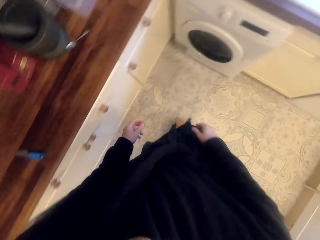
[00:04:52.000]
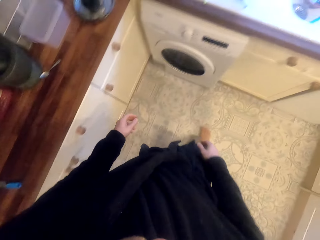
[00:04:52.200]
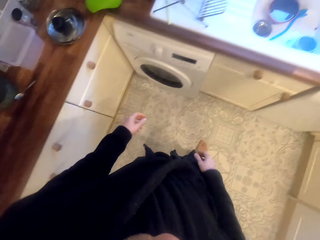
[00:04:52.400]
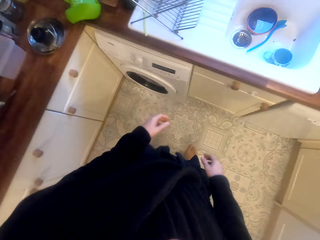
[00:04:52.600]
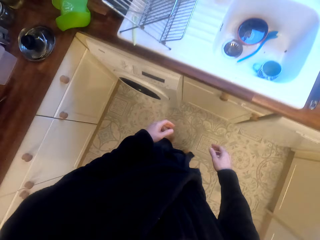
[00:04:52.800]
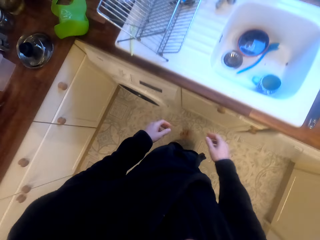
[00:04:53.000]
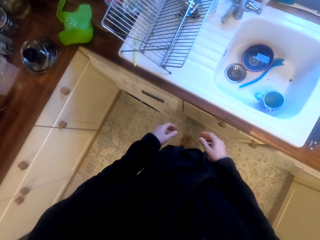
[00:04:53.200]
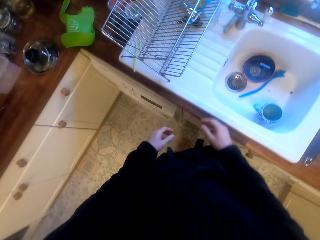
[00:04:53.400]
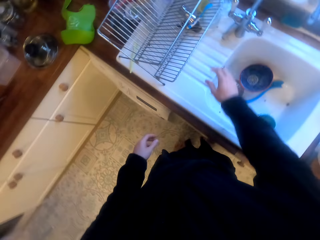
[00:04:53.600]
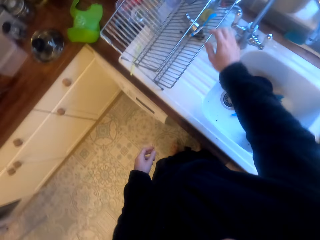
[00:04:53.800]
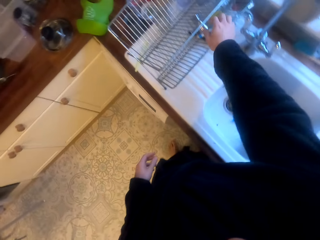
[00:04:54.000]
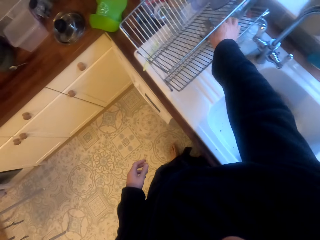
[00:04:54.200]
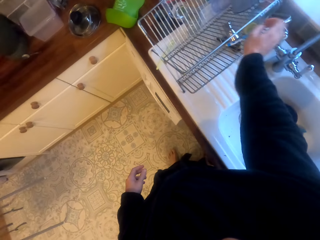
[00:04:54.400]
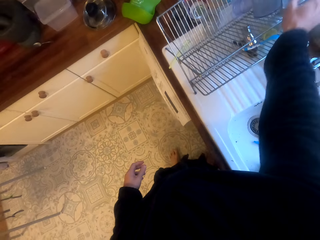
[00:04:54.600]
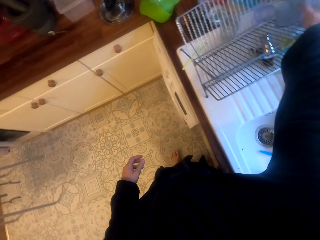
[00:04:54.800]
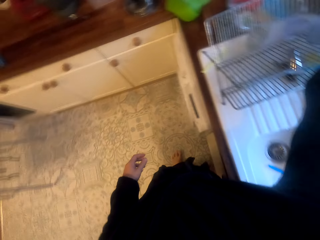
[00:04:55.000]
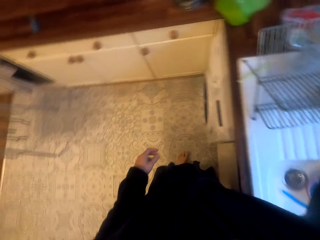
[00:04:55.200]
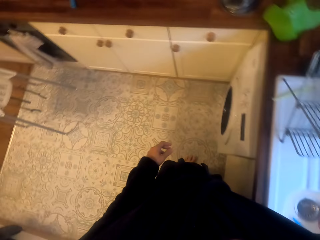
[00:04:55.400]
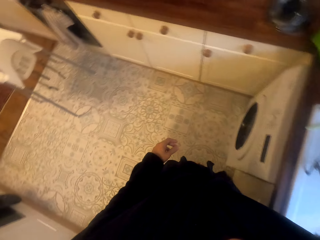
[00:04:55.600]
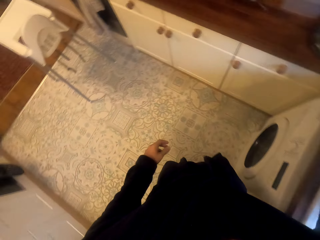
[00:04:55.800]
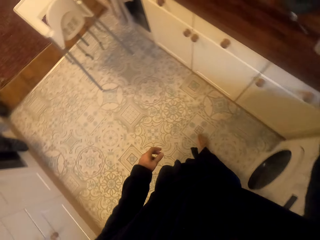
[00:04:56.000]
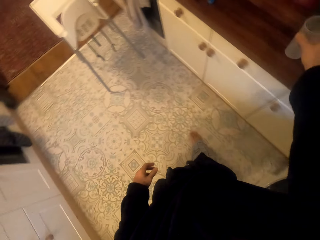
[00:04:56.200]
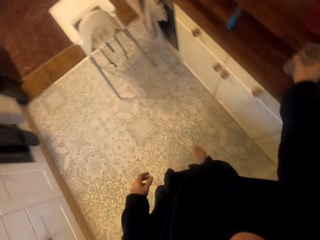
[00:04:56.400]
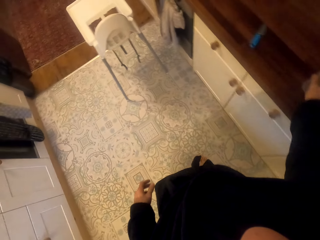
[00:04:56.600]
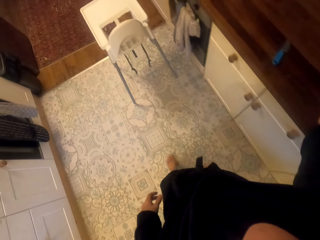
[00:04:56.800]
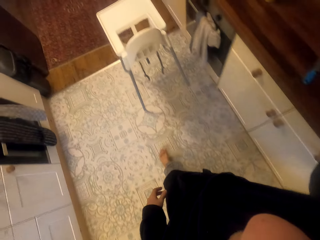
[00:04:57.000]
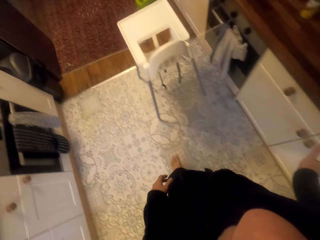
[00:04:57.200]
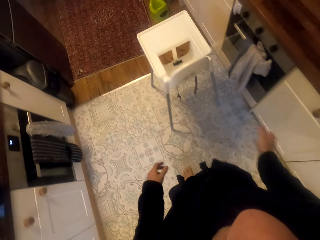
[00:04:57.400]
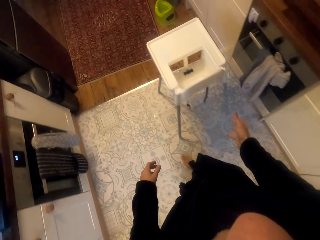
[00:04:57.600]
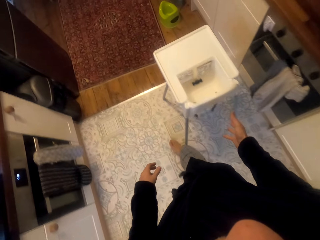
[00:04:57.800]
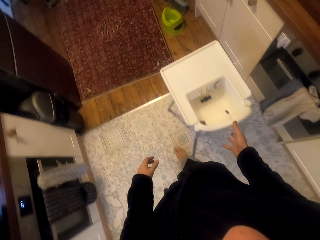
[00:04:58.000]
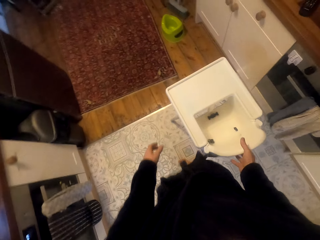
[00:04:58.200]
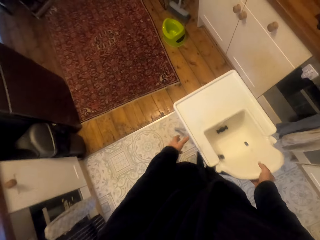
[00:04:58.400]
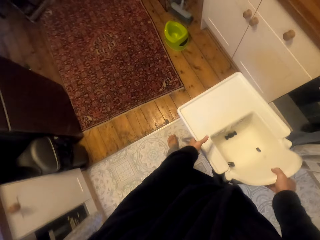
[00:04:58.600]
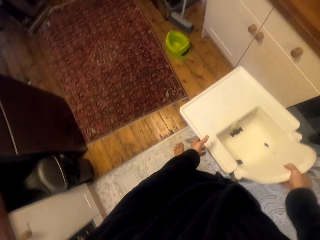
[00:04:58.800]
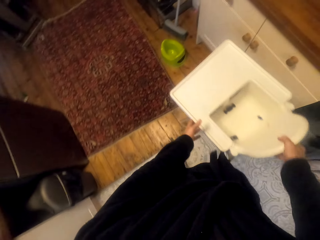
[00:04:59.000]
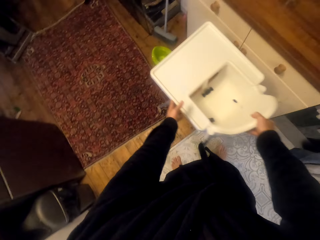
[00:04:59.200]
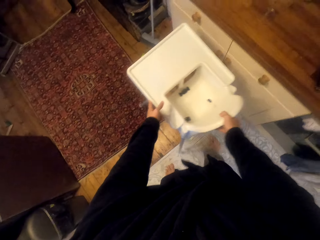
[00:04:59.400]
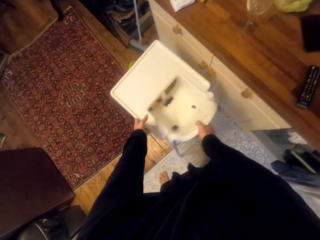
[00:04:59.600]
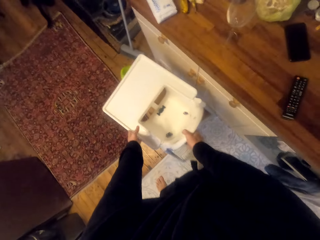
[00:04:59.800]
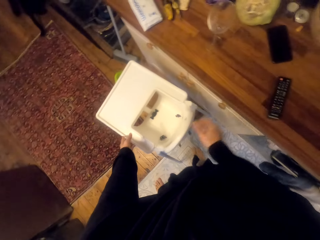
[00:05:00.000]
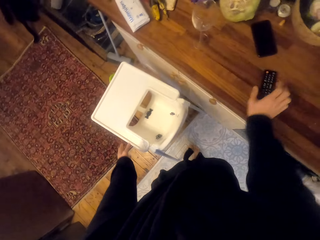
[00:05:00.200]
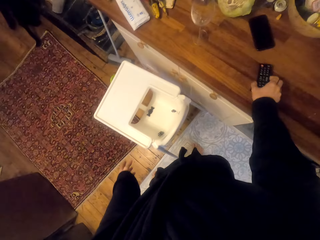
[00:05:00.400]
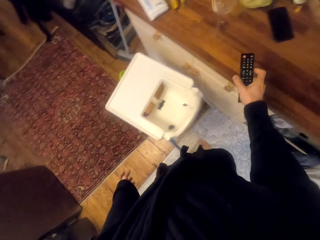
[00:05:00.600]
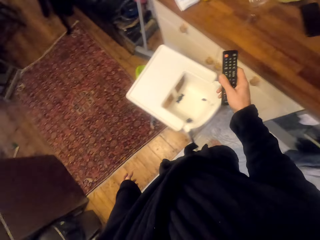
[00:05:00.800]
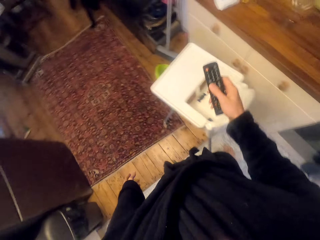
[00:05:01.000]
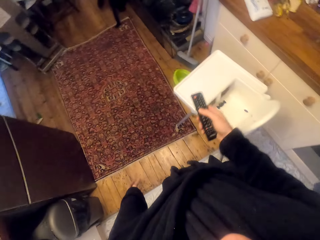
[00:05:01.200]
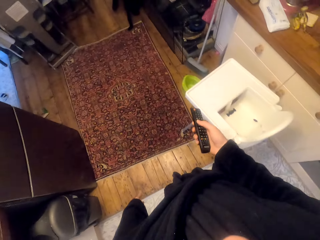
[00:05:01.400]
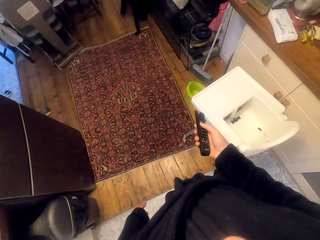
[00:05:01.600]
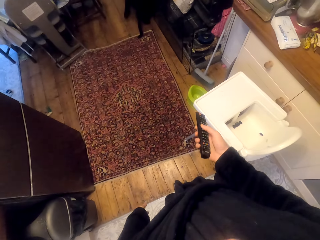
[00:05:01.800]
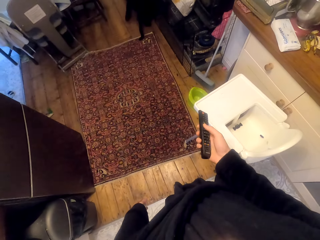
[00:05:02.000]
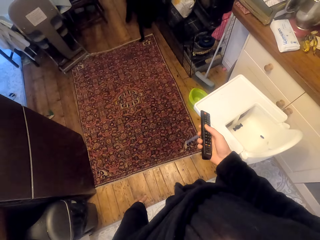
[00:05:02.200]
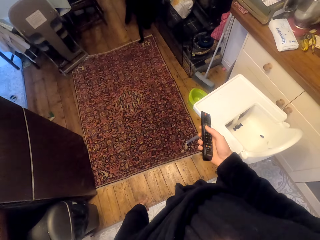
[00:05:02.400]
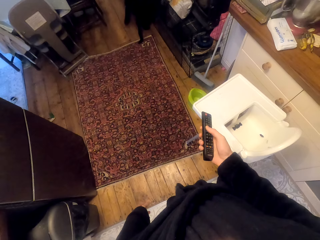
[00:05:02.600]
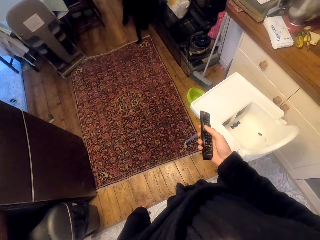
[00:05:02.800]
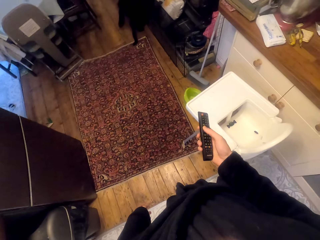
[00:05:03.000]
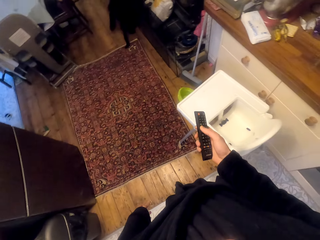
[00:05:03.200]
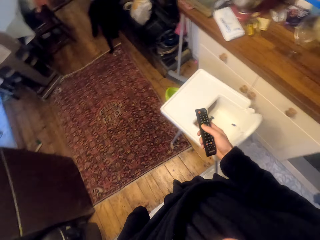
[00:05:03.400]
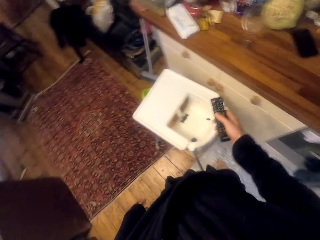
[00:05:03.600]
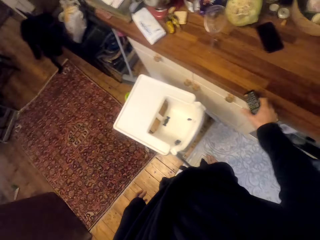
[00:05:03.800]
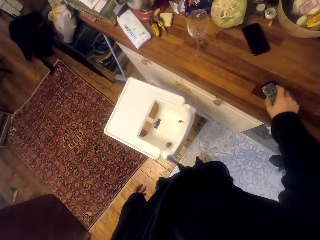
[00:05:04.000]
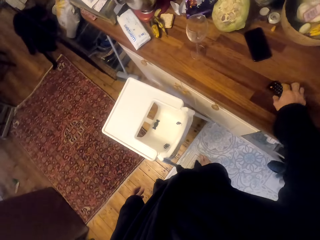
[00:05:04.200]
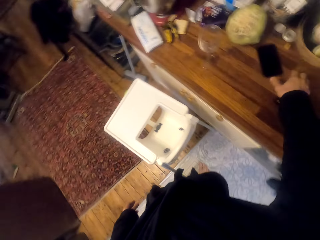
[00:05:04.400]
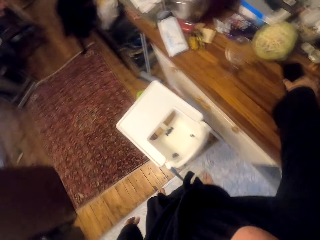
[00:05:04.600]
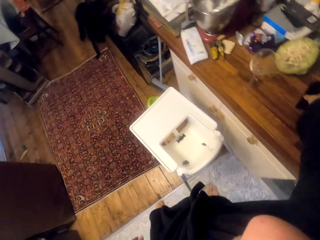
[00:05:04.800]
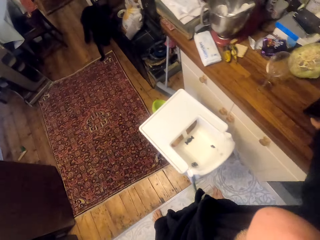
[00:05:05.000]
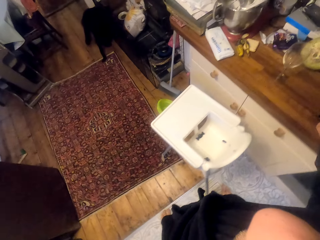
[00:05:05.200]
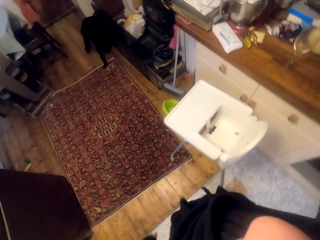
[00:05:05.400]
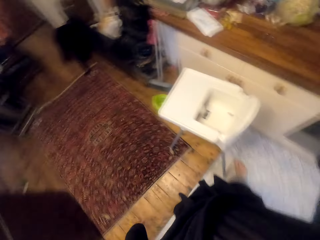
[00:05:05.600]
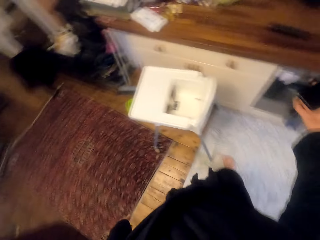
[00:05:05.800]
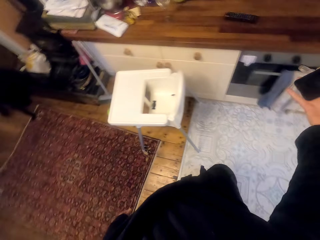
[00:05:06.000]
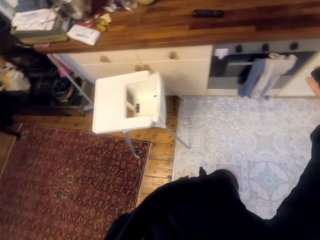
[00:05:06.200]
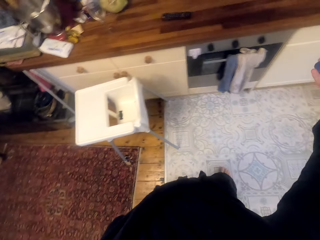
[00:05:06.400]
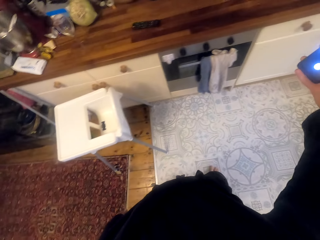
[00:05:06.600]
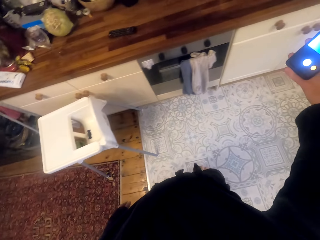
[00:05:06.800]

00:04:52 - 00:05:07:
The camera wearer puts a cup on the counter. They move the chair. They pick up a remote control. They put the remote on the cabinet. They pick up the phone.

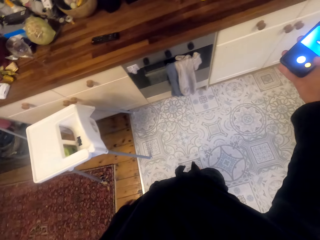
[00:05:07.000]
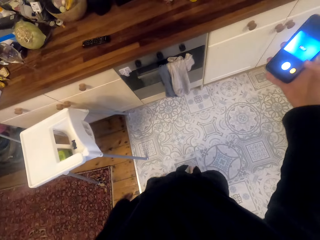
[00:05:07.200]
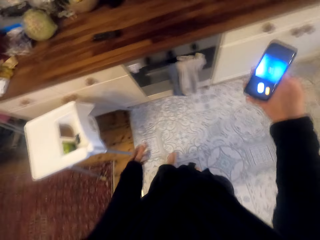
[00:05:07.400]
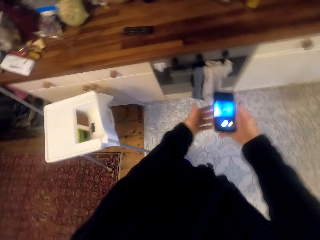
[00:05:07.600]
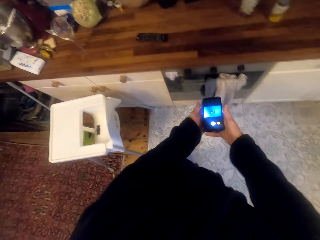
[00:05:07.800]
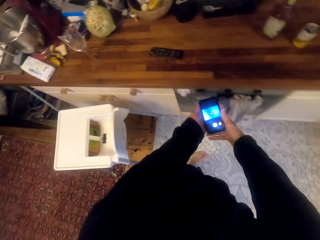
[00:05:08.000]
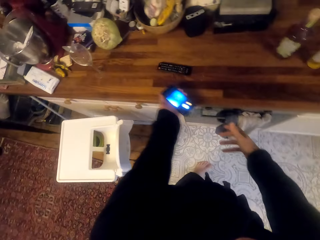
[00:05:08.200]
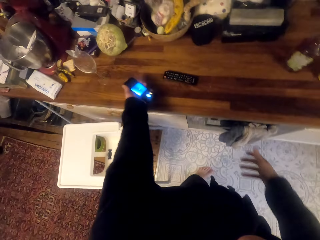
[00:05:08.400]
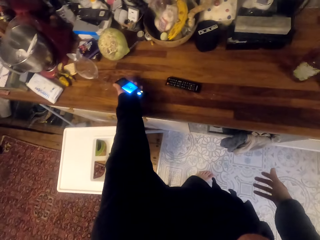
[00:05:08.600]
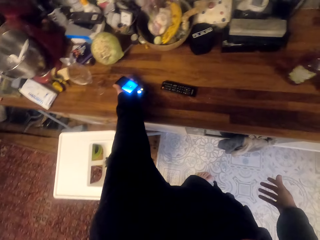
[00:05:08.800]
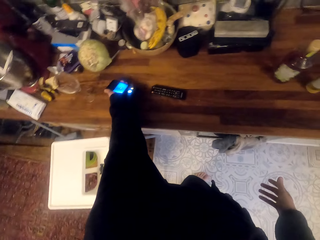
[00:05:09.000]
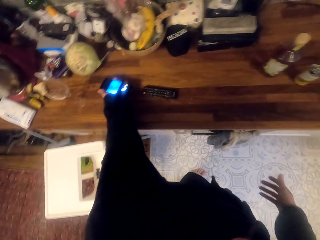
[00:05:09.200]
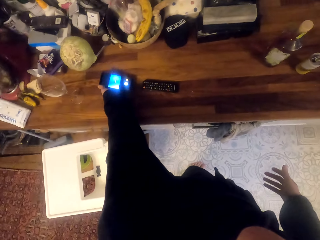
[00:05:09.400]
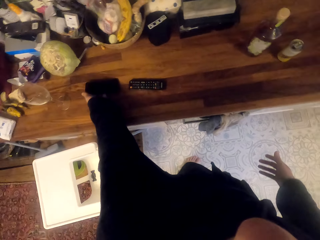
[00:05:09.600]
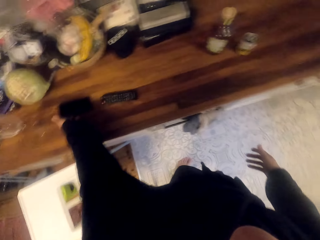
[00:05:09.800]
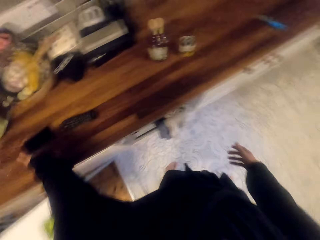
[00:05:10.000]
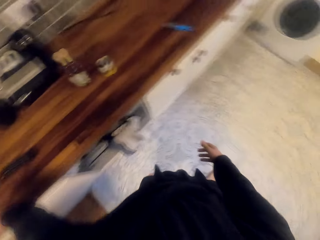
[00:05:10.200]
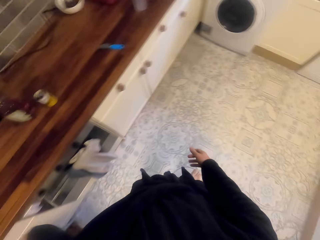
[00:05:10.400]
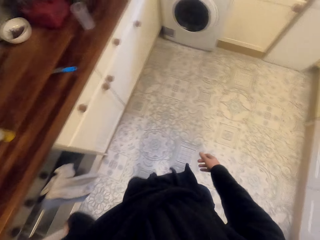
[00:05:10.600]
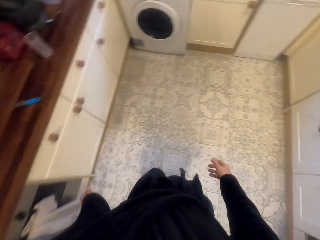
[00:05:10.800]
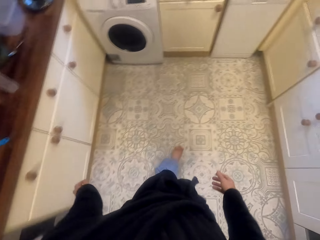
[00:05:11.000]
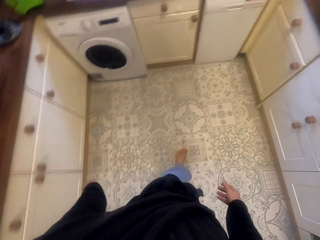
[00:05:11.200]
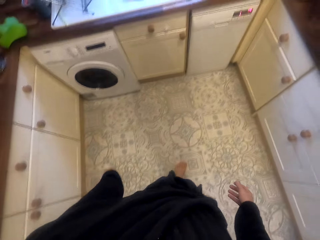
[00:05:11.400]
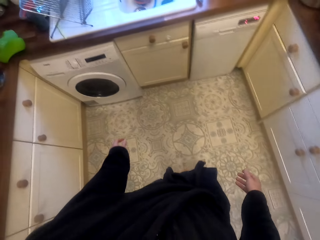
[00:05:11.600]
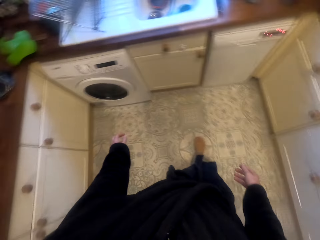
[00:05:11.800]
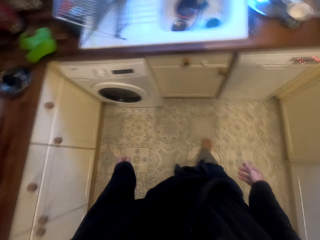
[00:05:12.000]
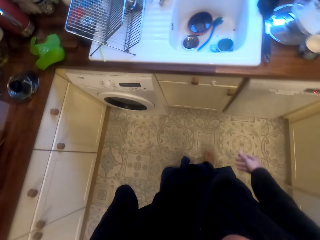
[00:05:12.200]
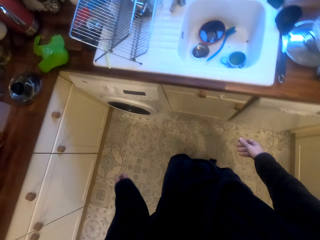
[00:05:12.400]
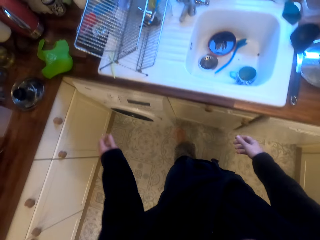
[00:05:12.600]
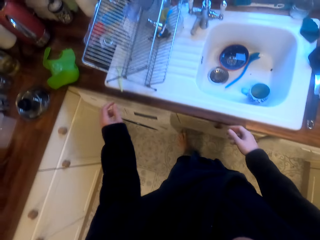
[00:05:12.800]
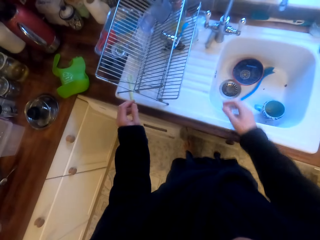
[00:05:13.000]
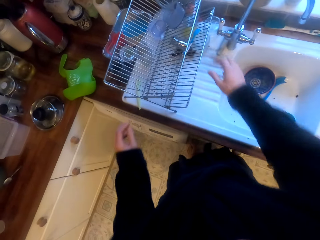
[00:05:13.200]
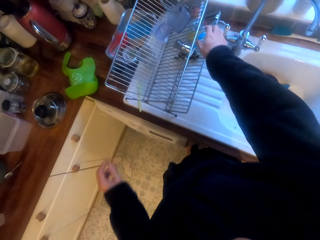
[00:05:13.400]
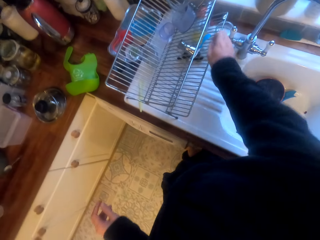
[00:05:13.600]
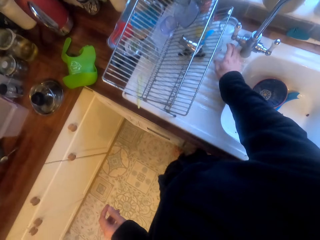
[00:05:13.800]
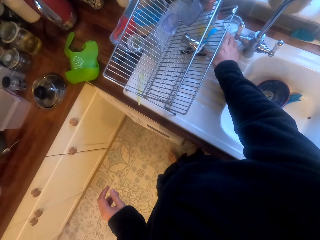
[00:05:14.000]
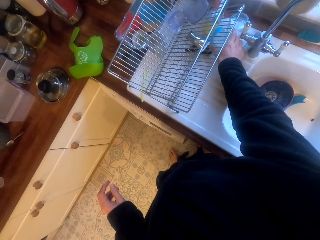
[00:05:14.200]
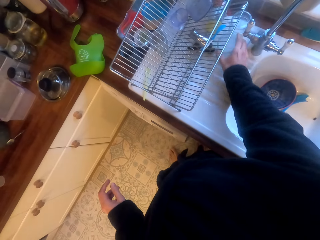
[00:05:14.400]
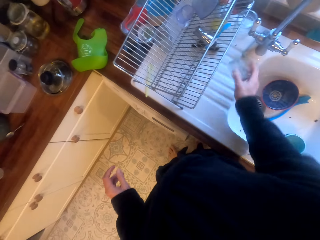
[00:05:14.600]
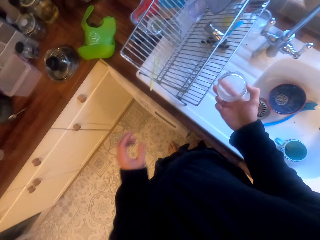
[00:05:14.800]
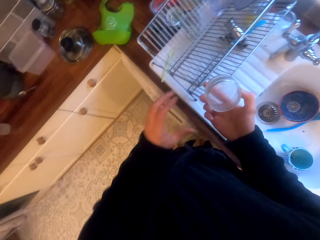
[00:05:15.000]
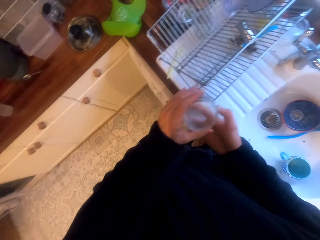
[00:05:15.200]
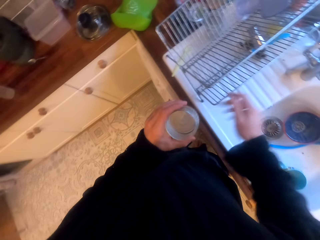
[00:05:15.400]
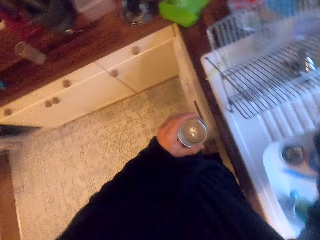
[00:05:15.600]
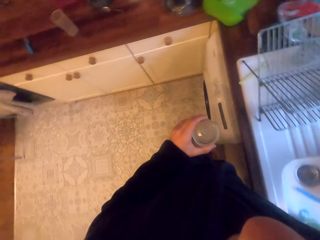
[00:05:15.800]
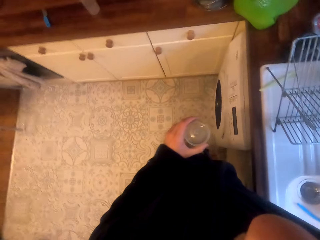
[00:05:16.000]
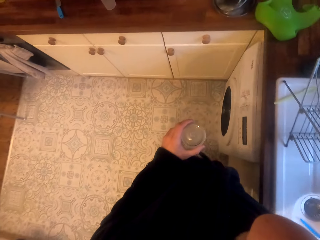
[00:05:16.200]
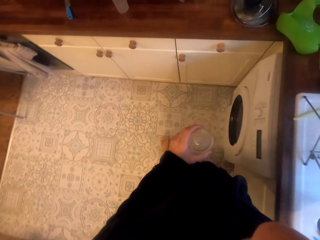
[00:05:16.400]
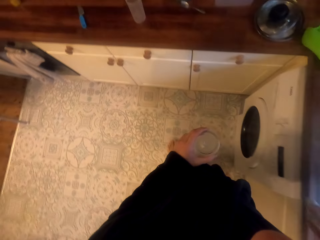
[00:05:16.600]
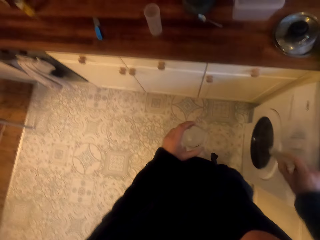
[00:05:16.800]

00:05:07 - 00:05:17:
The camera wearer scrolls through the phone. They put the phone on the cabinet. They pick up a glass. They pick up a lead.
